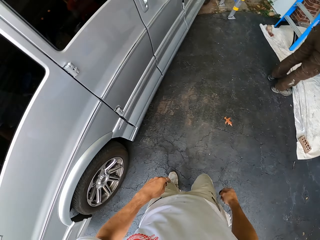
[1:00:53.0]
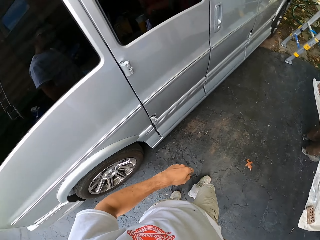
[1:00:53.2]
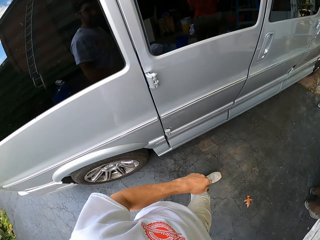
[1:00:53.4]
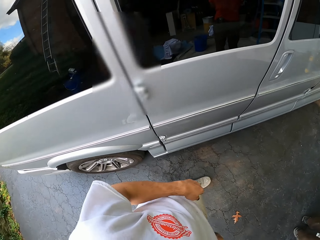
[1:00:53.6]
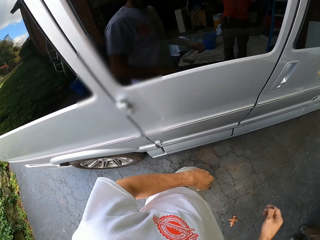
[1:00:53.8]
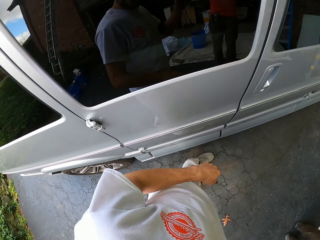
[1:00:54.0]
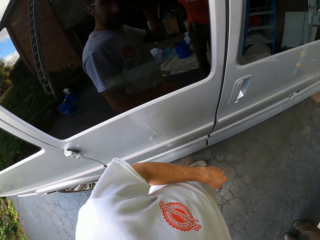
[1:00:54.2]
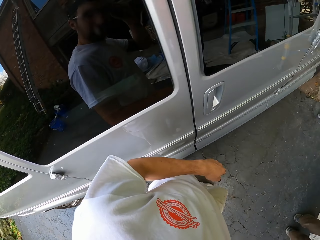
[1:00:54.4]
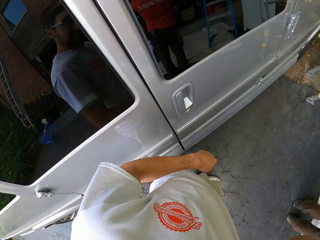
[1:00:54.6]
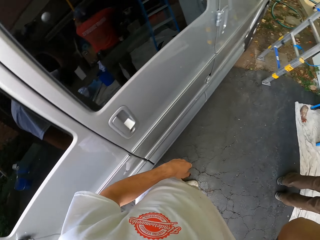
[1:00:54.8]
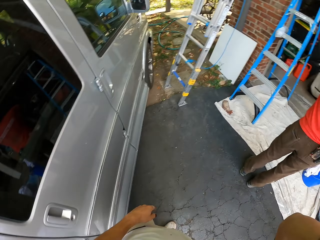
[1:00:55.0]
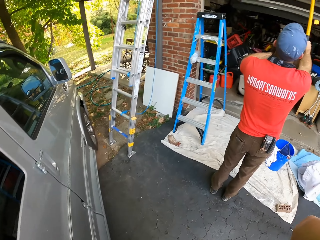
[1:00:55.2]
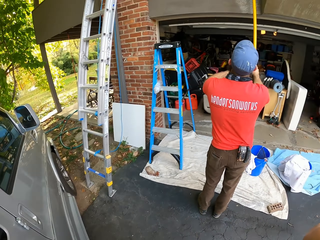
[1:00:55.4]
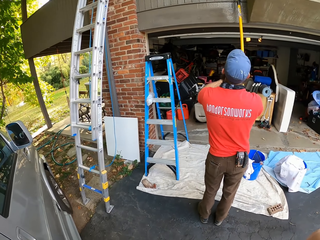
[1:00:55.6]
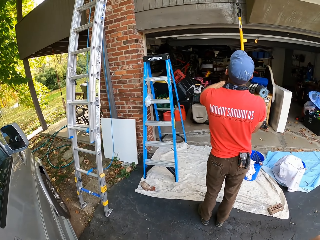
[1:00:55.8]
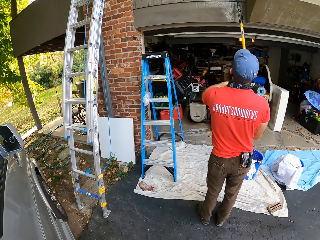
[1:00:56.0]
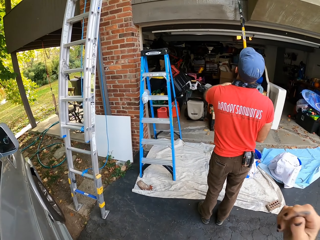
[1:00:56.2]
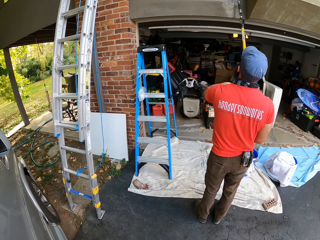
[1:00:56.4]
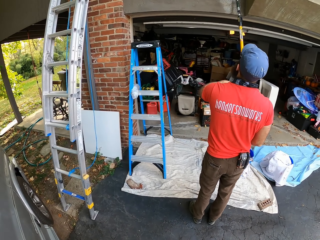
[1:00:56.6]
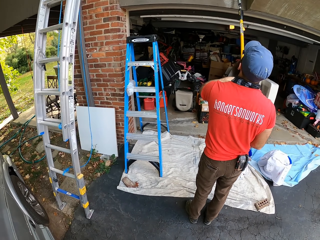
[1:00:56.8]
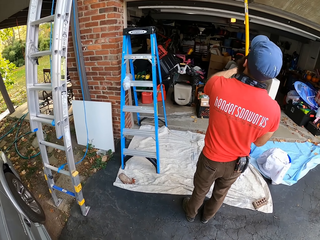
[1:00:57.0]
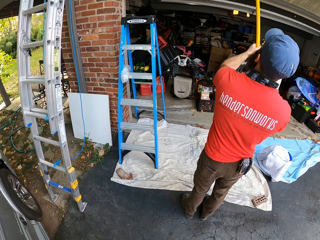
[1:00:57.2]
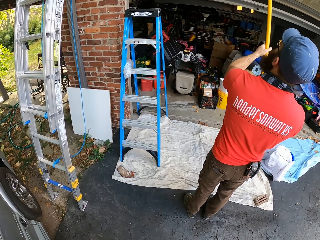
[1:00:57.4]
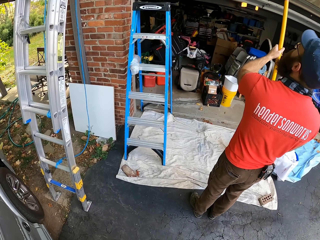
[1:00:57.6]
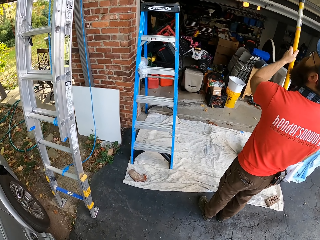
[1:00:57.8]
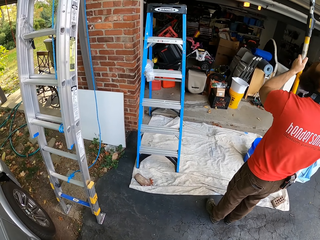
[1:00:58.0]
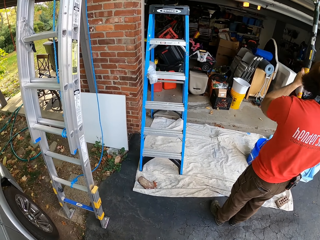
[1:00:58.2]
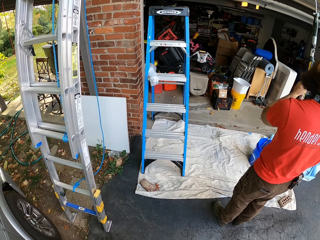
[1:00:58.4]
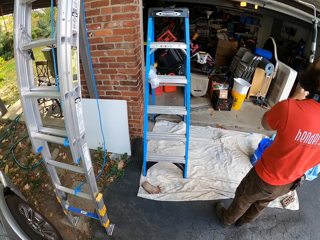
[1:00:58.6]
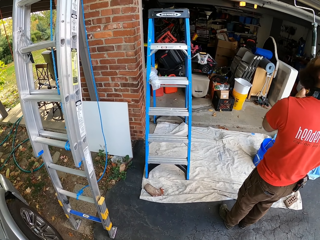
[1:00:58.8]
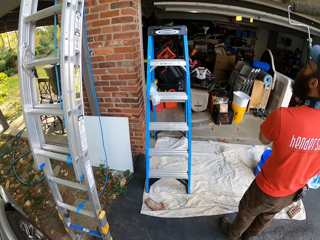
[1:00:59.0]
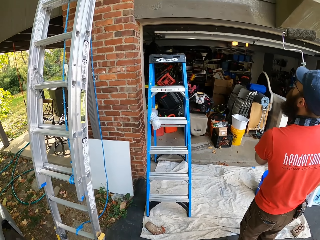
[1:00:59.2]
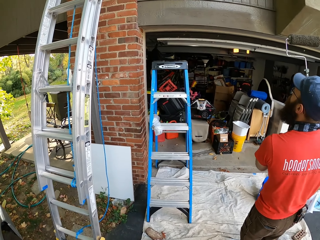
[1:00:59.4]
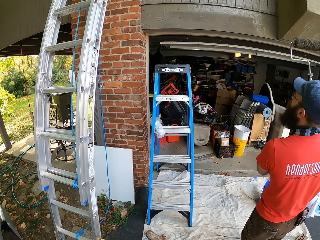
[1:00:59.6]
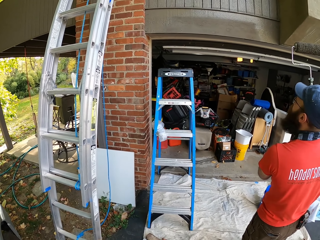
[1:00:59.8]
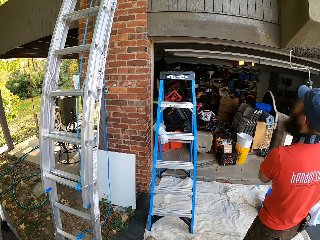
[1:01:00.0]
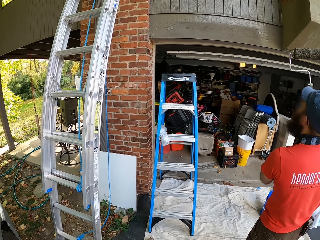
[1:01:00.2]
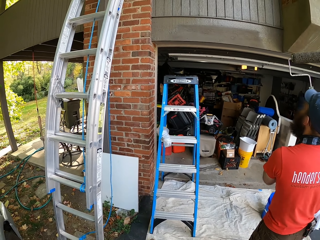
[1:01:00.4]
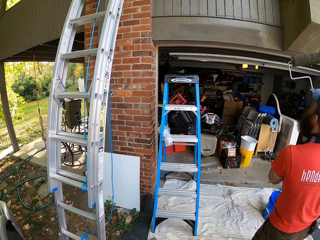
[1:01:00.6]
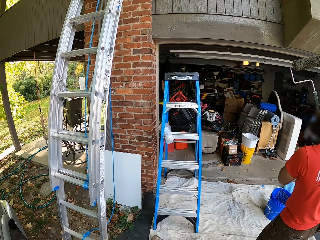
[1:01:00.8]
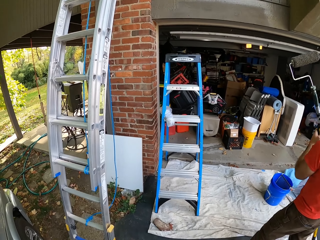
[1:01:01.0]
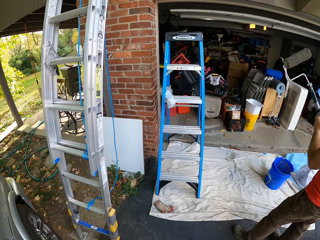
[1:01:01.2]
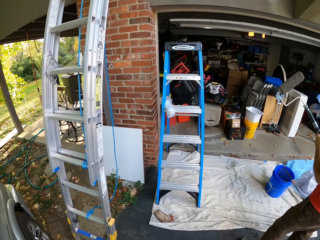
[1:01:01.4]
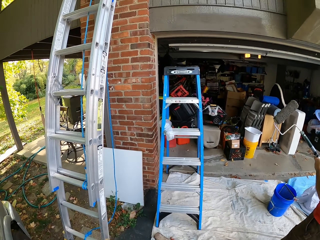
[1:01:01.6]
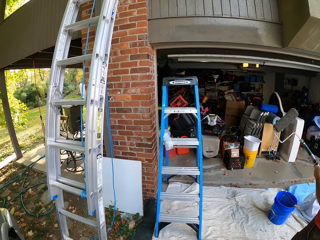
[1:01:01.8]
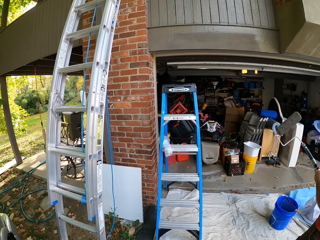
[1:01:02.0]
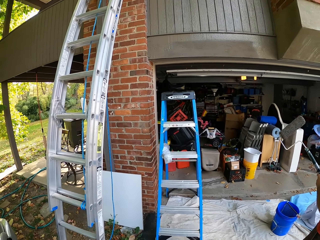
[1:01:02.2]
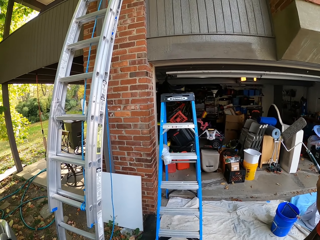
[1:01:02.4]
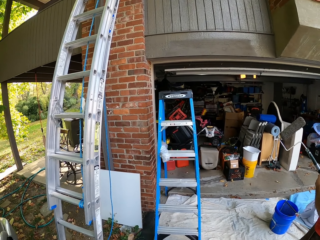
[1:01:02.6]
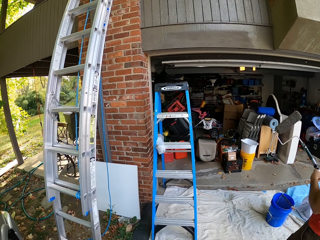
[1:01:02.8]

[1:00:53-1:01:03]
The camera wearer walks around. They look around. They stand for a while.

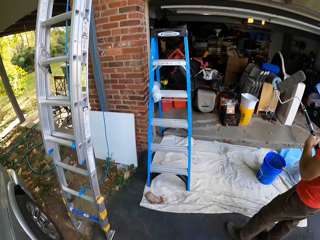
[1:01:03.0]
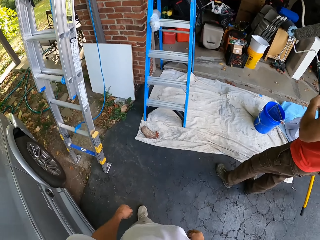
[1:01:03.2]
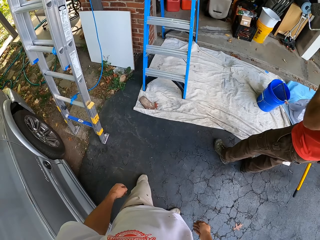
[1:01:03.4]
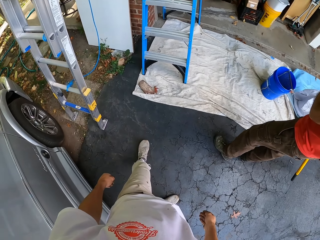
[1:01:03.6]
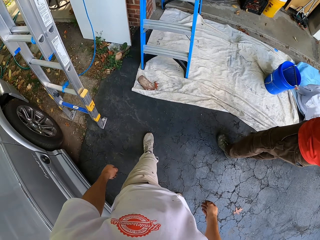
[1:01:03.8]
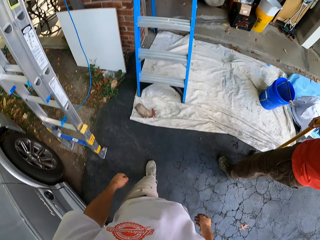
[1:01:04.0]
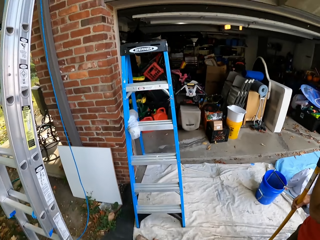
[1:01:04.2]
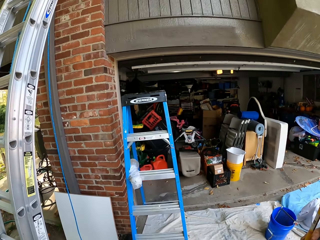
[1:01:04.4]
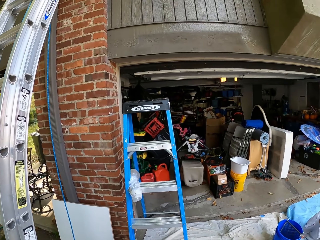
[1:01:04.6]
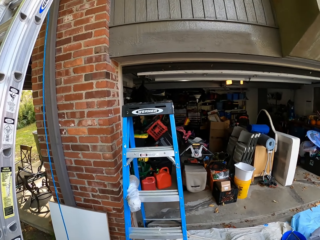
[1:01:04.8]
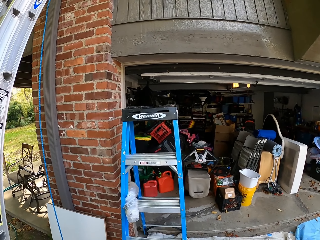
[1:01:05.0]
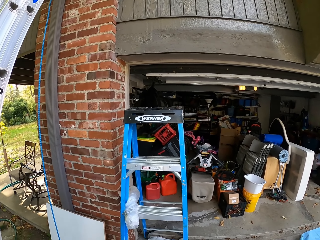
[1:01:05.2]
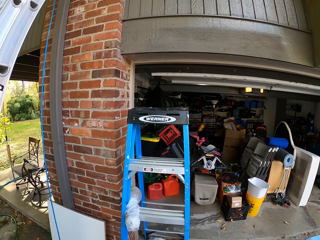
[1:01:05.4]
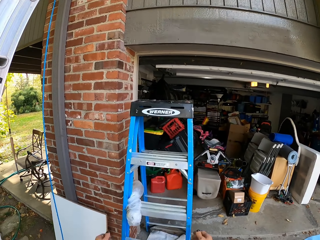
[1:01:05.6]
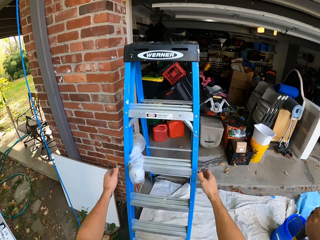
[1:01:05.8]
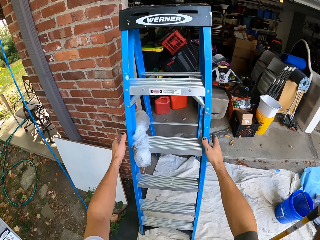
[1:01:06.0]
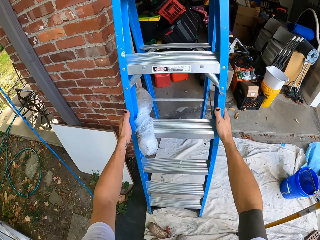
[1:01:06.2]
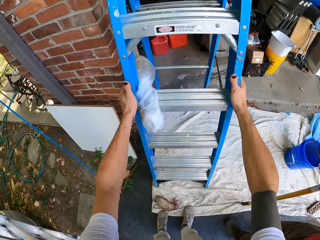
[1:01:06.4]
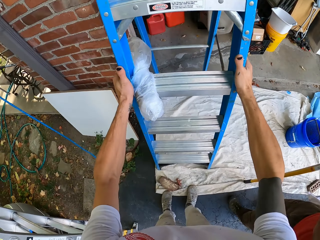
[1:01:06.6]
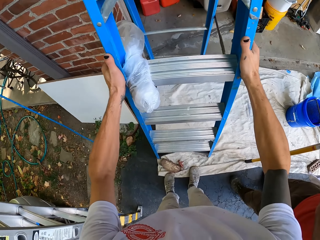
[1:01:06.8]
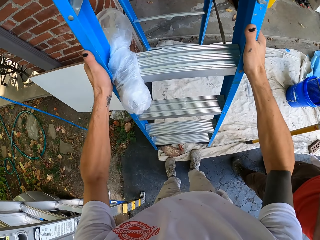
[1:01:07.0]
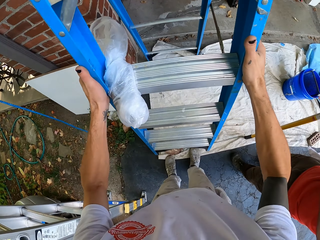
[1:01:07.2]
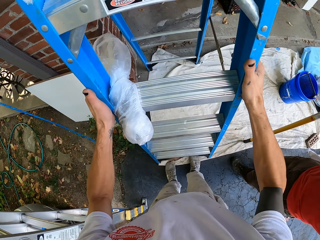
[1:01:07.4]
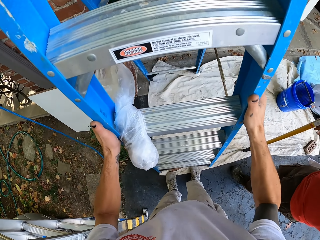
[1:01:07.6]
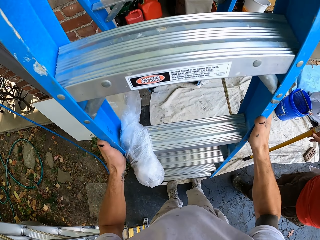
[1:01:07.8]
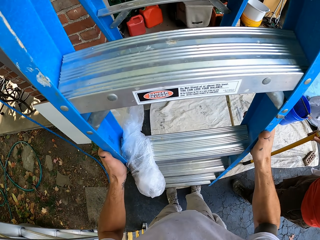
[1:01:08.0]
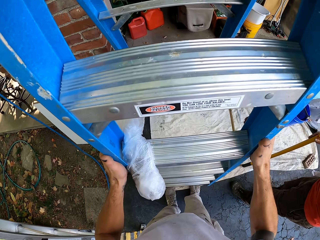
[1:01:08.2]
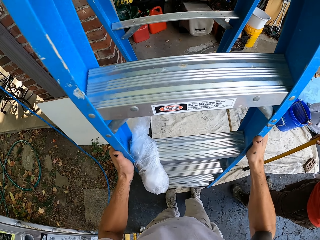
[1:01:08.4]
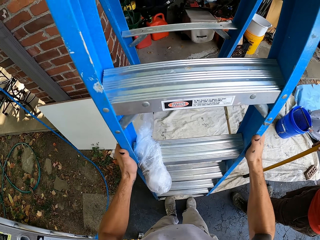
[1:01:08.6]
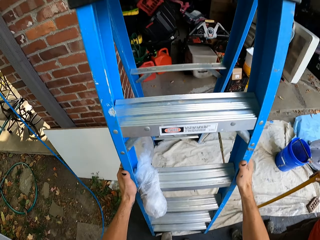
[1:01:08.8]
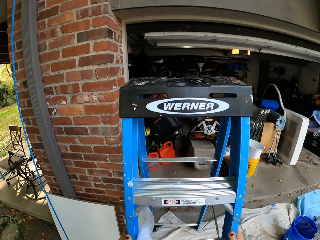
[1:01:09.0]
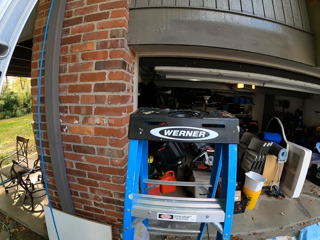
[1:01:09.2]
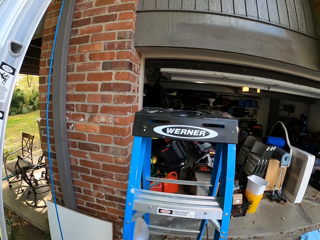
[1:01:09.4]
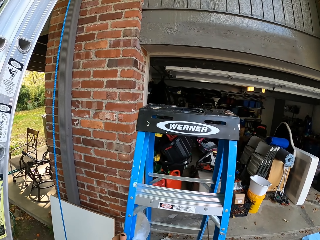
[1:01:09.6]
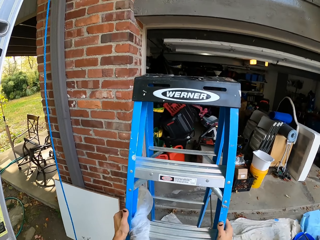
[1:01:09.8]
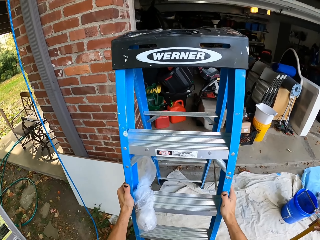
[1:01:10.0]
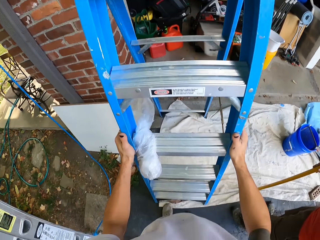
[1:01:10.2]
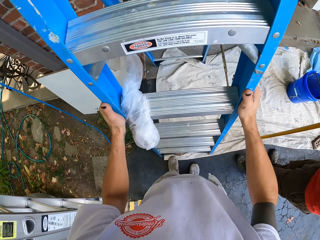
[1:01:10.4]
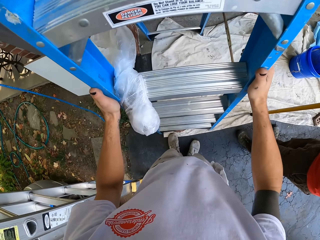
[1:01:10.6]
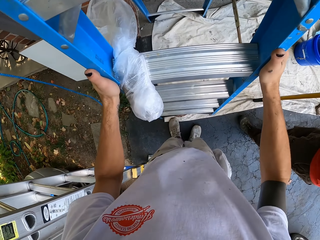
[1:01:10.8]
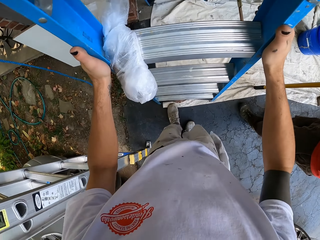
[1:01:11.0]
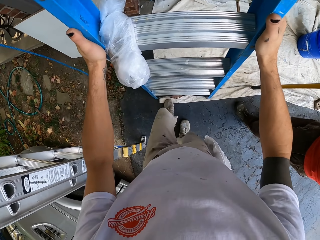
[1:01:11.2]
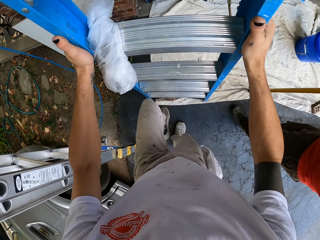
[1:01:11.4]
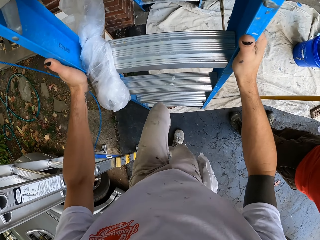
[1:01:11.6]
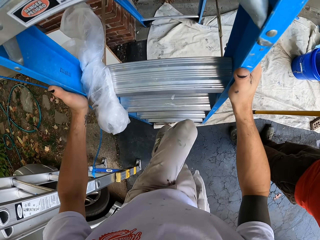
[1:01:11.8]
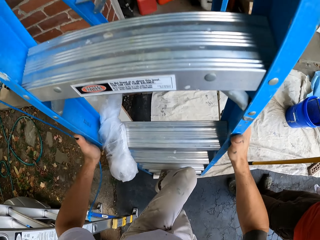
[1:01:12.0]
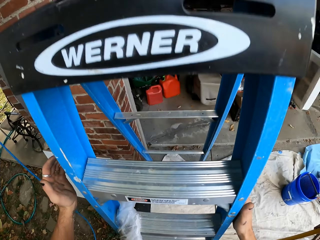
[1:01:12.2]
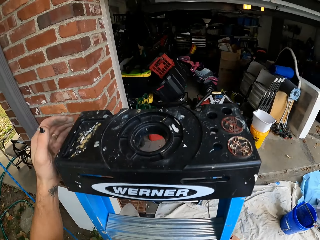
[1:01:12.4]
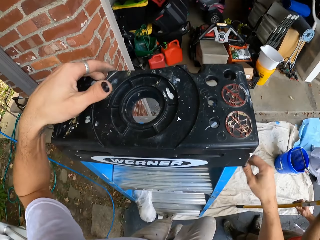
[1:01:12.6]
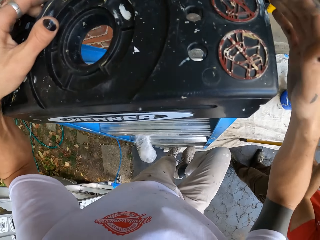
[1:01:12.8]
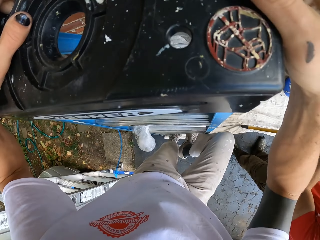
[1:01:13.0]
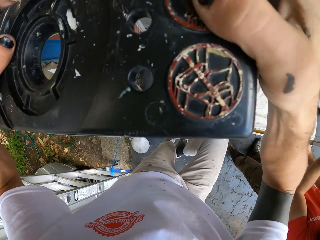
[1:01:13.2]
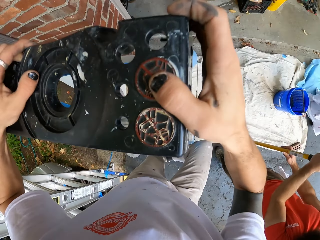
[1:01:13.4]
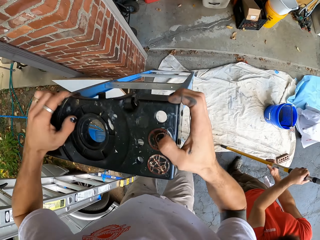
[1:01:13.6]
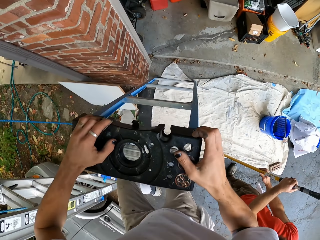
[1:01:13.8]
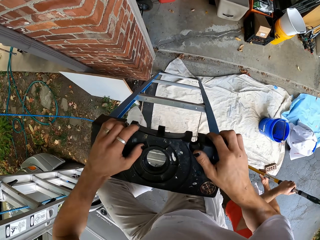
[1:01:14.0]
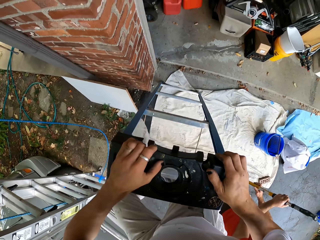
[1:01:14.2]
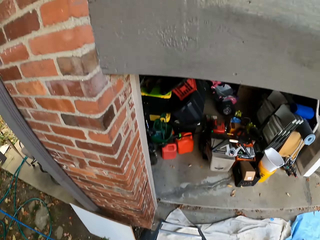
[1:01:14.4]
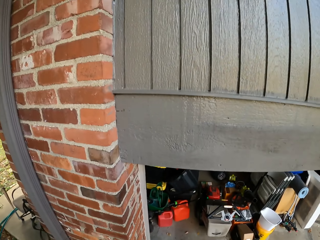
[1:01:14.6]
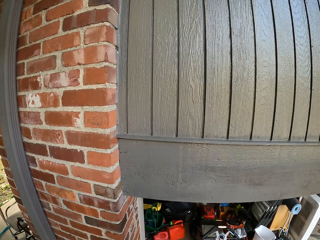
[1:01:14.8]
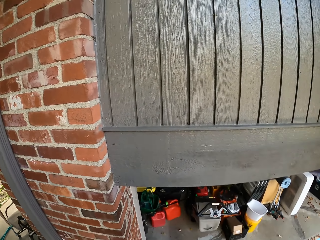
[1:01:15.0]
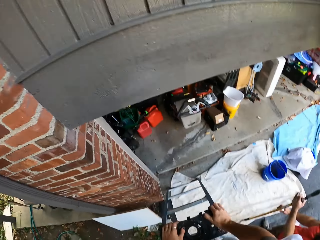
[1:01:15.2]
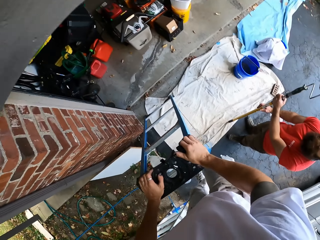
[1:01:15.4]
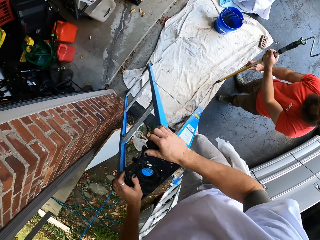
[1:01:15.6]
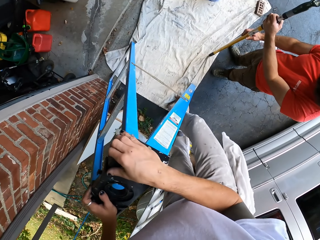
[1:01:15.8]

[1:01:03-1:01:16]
The camera wearer walks to the ladder. They move the ladder, look around, and climb up the ladder.
